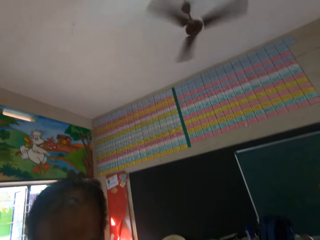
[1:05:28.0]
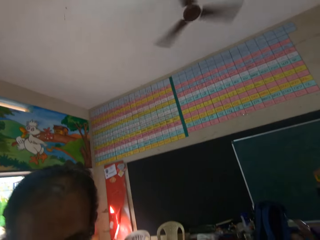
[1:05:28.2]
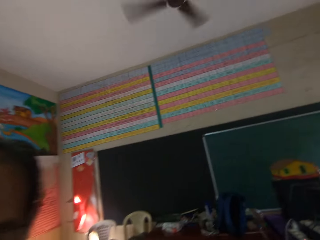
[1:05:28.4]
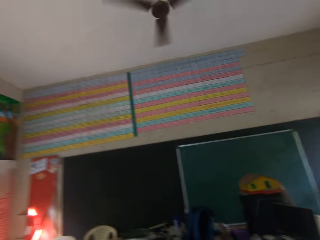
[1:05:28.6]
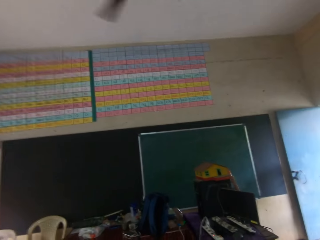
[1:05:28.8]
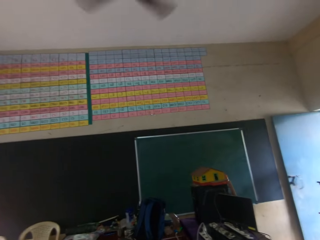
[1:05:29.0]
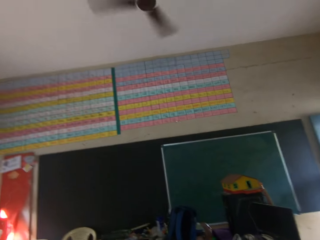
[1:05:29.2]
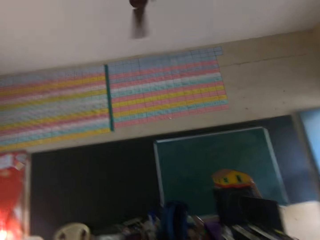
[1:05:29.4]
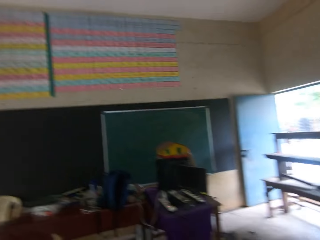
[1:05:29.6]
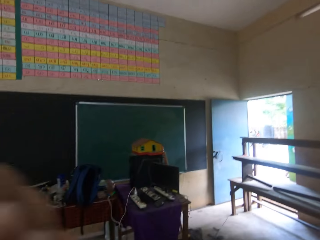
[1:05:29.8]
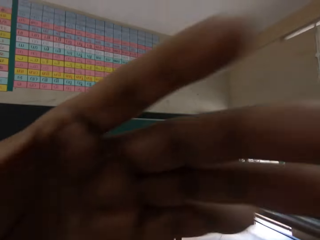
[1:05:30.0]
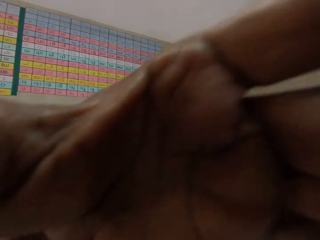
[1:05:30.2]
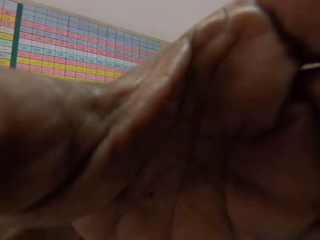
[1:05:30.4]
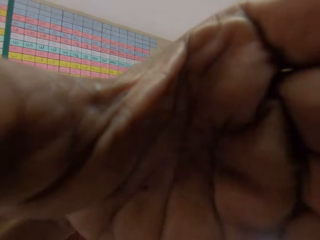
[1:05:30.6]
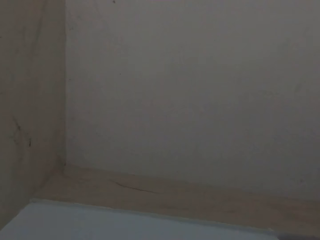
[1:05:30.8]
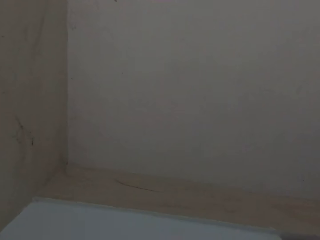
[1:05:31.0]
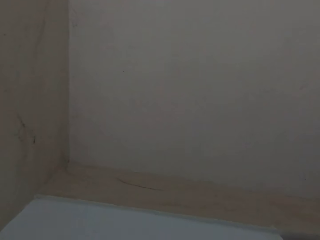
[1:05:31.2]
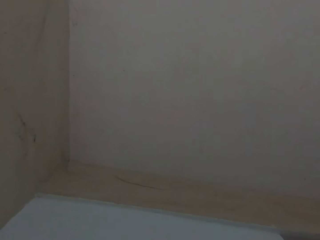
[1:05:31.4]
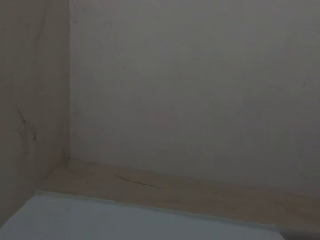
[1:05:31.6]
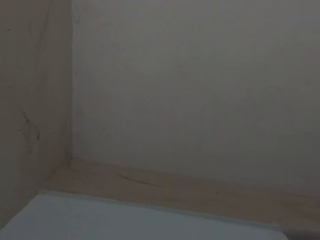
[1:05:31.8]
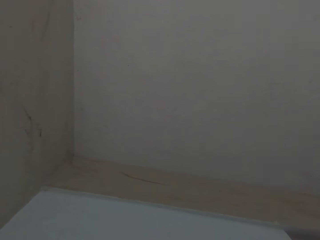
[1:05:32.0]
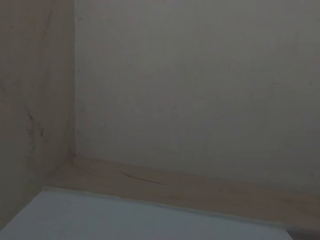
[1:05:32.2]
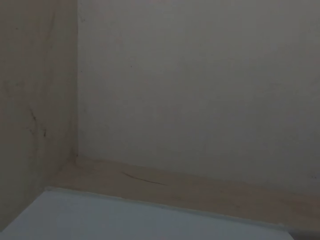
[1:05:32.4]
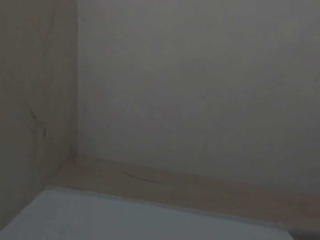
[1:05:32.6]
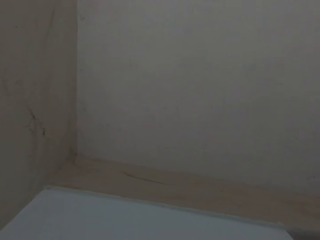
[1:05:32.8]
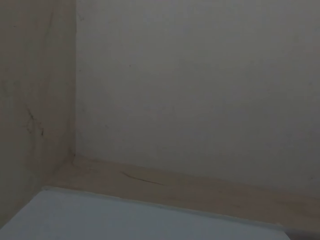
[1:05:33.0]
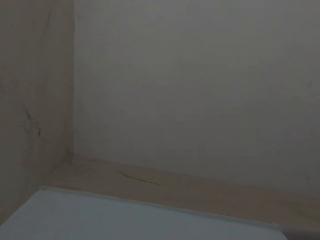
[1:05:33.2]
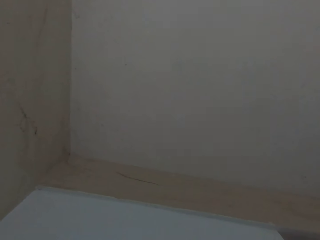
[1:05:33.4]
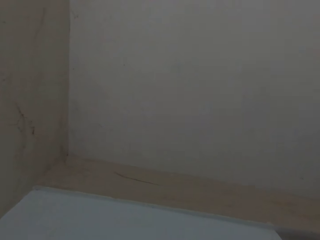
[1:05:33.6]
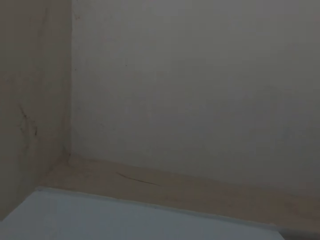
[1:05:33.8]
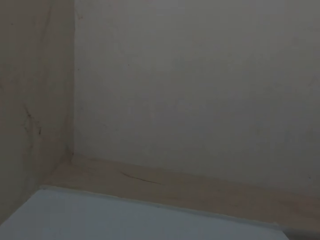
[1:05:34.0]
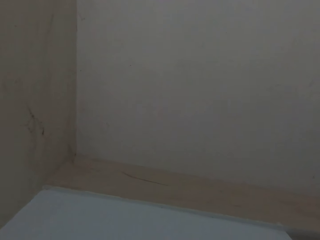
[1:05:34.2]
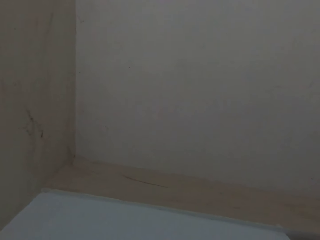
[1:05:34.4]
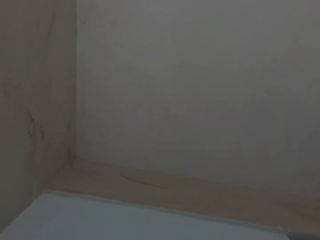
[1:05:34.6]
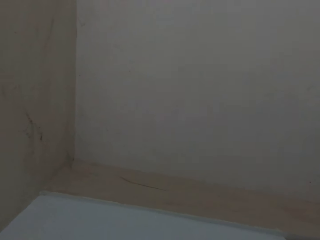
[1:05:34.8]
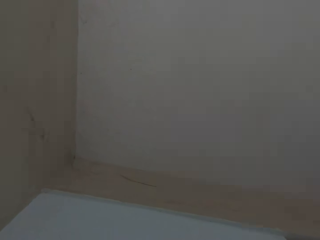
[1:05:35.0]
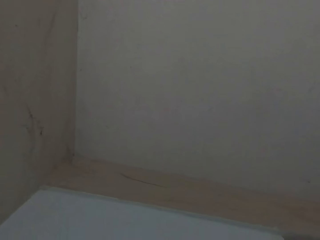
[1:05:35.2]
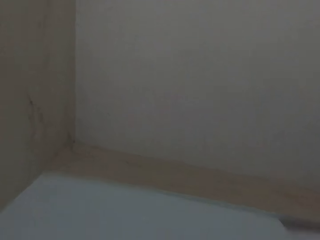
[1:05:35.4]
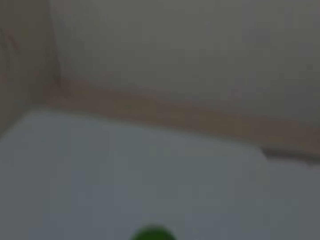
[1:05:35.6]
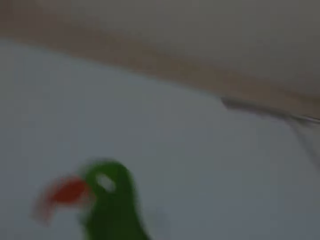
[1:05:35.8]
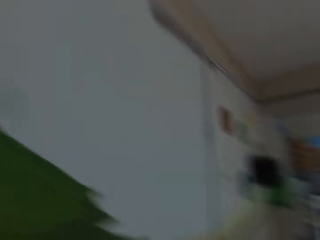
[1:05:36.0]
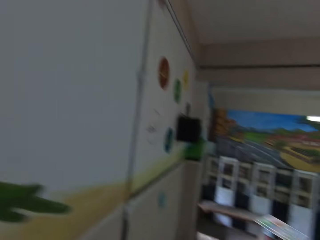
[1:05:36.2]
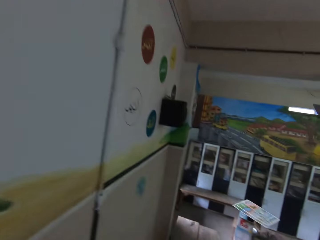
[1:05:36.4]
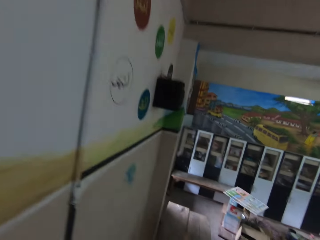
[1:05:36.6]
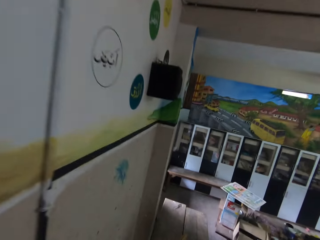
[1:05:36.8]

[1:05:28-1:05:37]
The camera wearer adjusts the camera. They stare around the room.

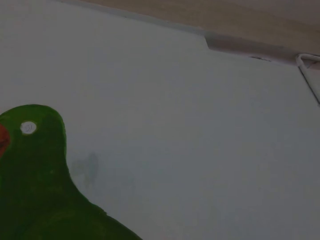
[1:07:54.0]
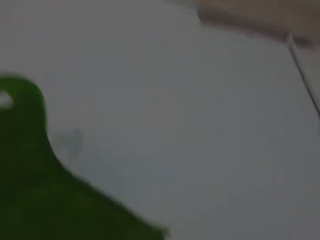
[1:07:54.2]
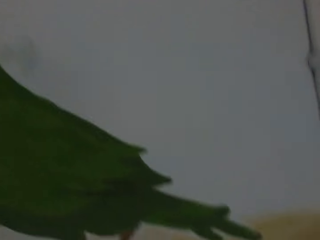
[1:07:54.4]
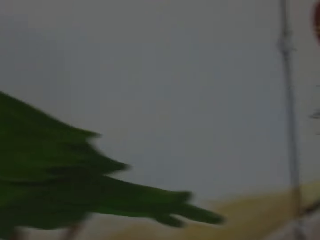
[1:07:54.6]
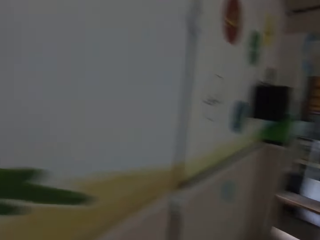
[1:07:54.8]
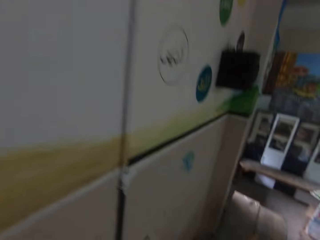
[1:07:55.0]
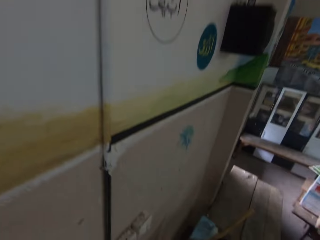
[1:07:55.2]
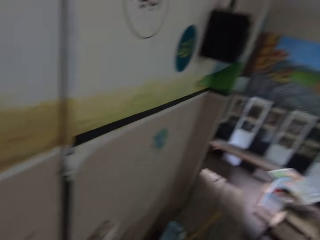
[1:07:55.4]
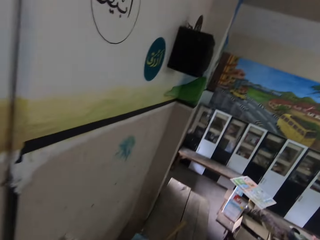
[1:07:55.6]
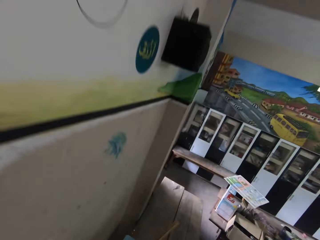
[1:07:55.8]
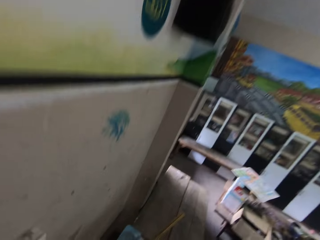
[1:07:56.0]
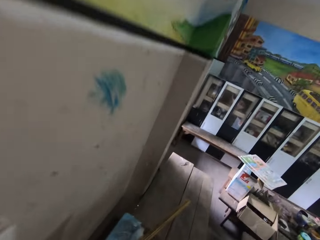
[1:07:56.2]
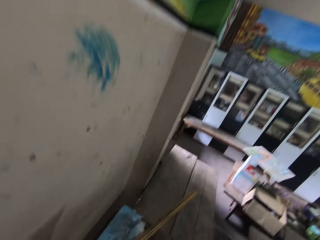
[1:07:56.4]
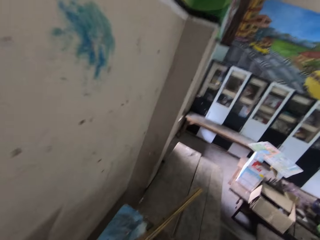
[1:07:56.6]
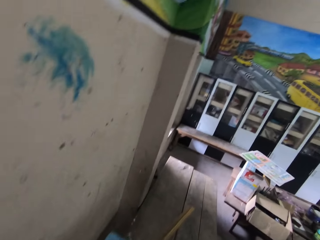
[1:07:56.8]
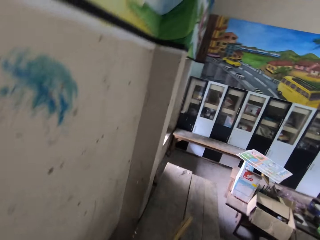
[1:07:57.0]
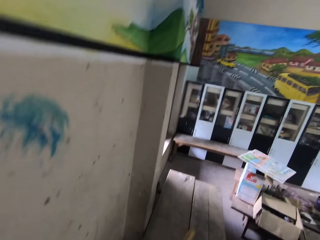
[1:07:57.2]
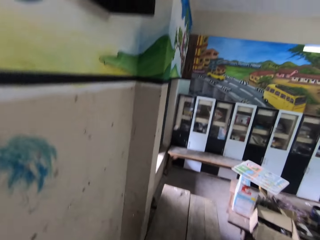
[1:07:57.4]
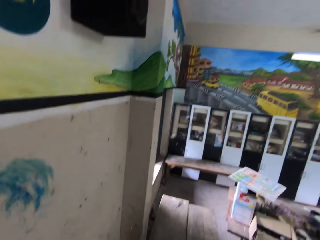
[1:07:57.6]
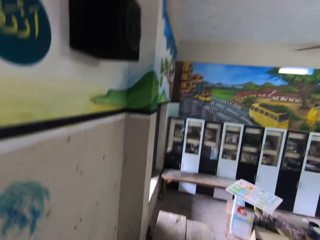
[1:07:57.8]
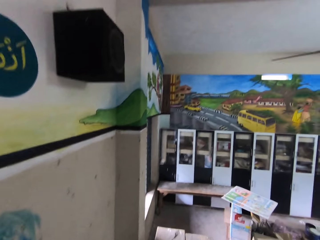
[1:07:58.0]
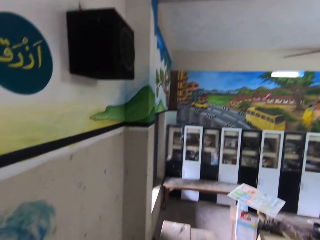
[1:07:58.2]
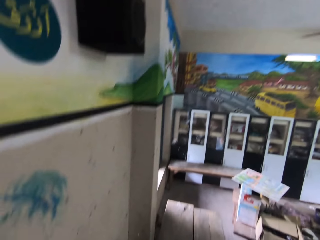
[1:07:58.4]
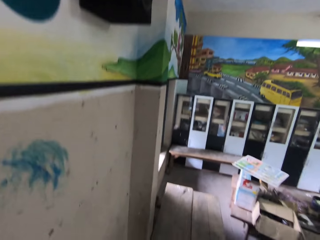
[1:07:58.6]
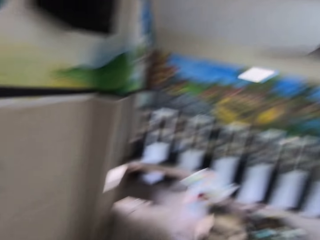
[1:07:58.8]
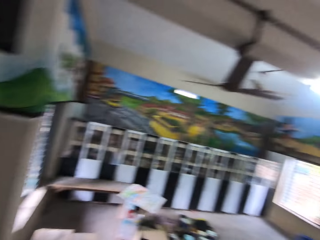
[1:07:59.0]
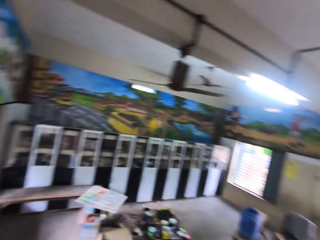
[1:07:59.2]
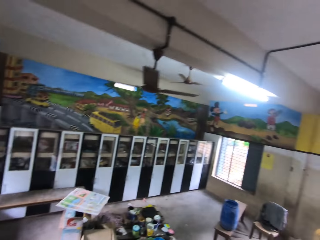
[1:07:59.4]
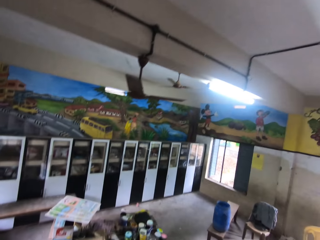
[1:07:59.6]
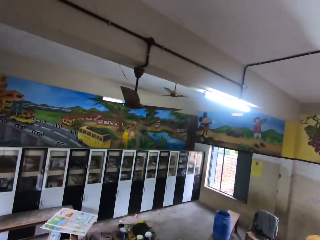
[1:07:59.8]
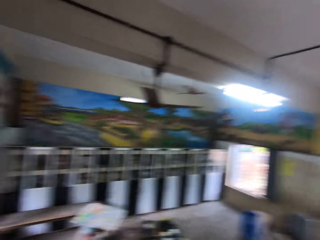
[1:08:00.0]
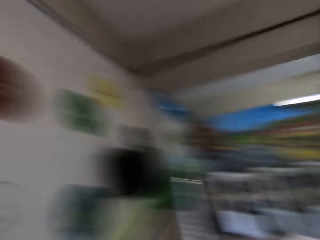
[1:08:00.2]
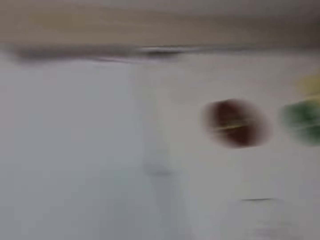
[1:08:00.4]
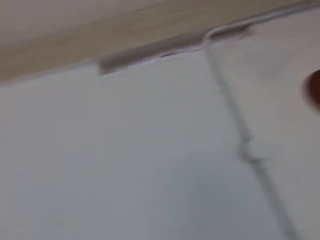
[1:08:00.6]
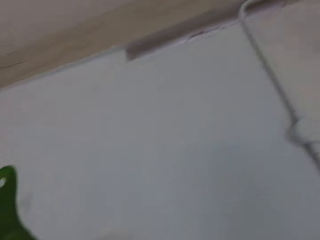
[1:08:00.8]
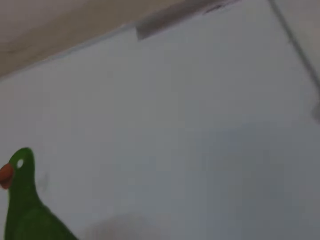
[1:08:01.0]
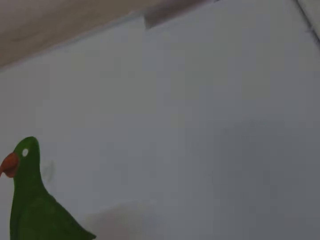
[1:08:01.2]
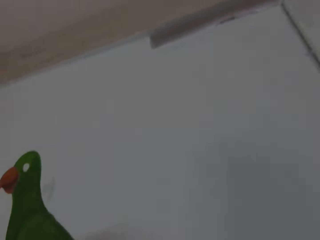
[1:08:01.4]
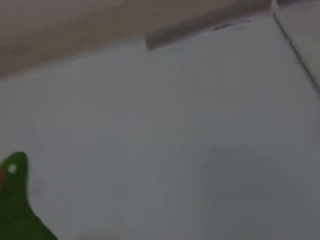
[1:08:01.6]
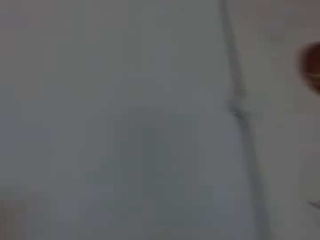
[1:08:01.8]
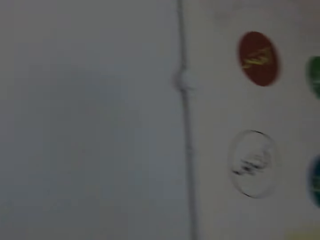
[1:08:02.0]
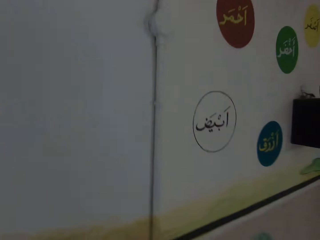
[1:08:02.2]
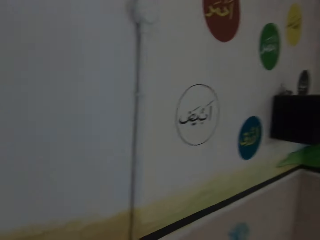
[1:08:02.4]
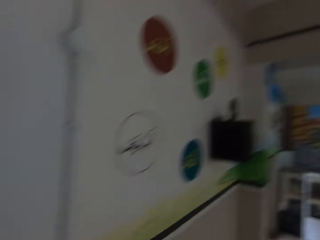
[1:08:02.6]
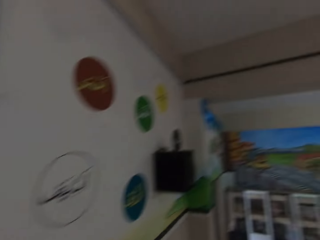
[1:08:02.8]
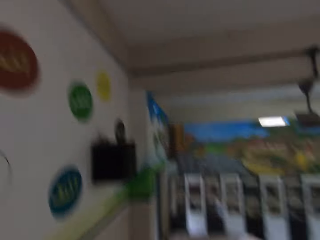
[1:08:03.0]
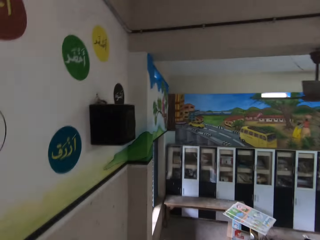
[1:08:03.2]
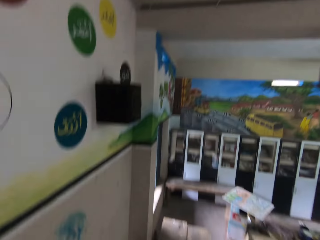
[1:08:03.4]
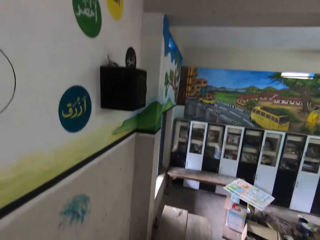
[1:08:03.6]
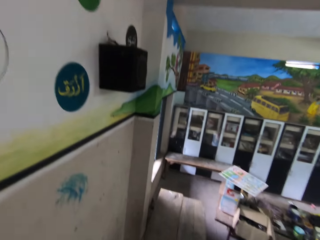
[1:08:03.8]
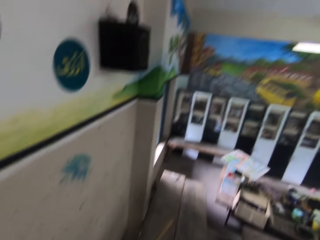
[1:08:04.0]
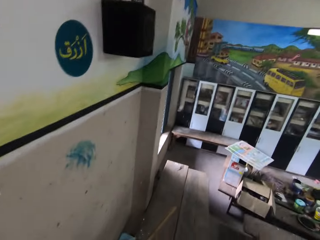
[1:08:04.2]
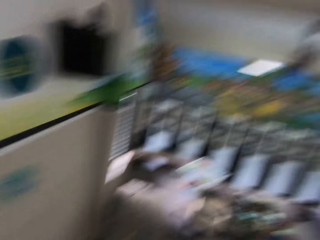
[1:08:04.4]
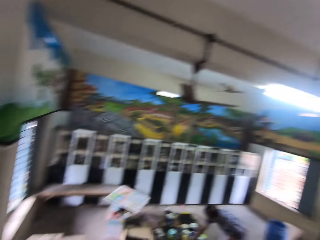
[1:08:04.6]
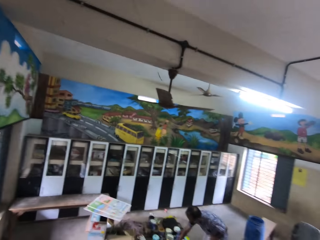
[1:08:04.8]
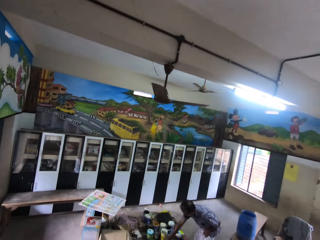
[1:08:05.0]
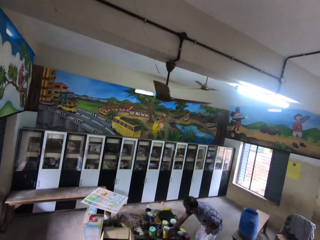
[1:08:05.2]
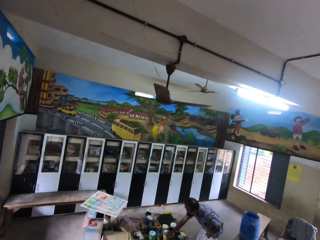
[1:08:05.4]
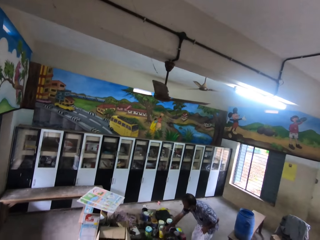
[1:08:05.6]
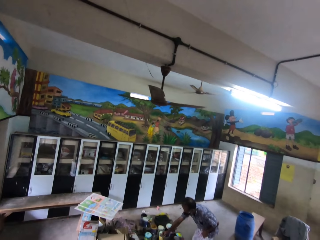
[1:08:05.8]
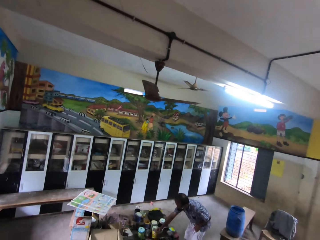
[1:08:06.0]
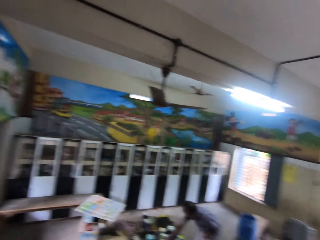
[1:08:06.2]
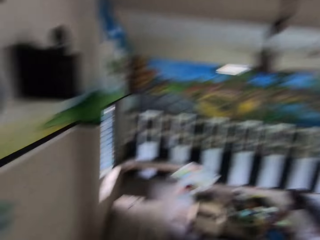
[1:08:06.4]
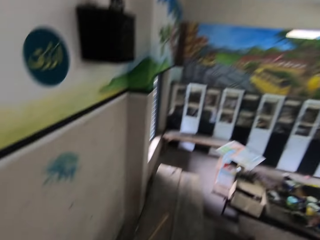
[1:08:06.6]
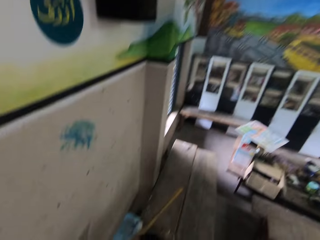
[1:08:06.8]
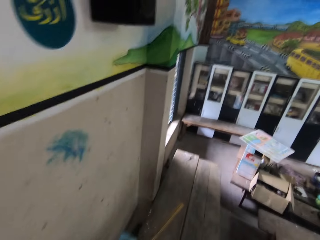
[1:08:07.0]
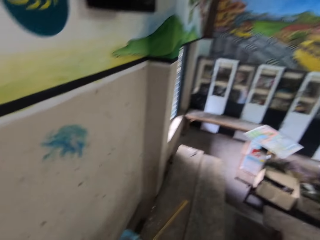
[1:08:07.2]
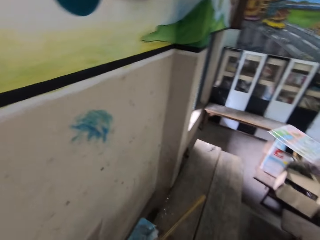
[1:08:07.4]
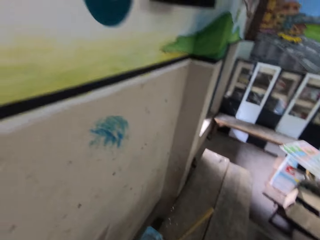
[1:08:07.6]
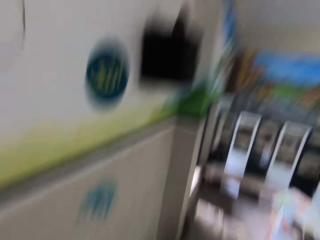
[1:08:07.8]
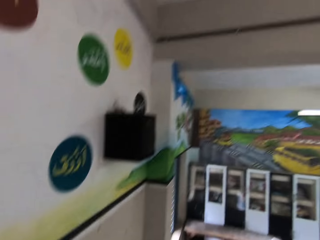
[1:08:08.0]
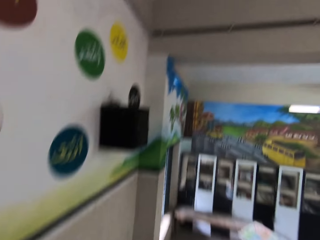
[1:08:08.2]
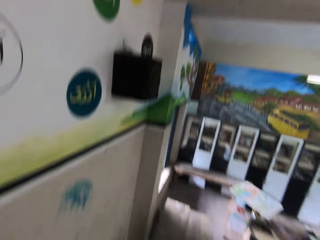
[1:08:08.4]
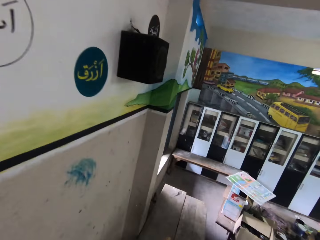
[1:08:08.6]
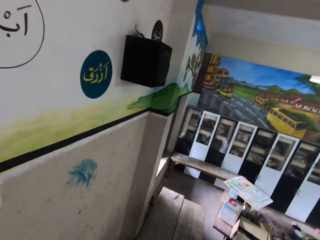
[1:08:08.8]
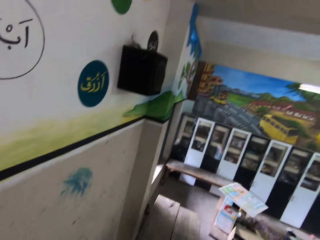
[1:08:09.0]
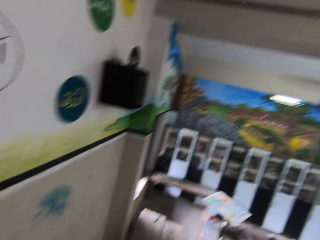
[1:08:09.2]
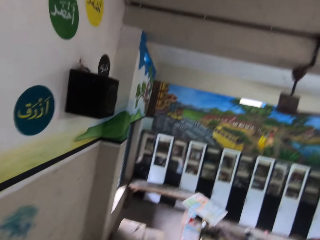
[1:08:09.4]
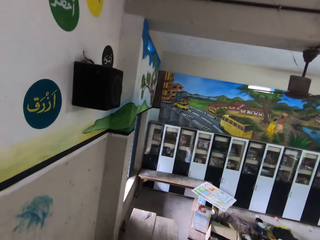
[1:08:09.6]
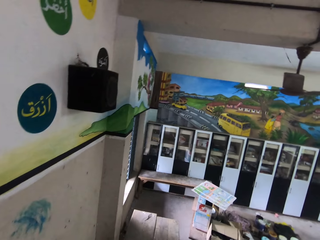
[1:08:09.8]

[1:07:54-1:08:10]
The camera wearer moves along the wall. They interact with a man. They talk to the man. They look around the room. They look at the paintings. Another man interacts with the camera wearer. The camera wearer looks around the room. The first man bends beside the table. The camera wearer looks at the paintings.
